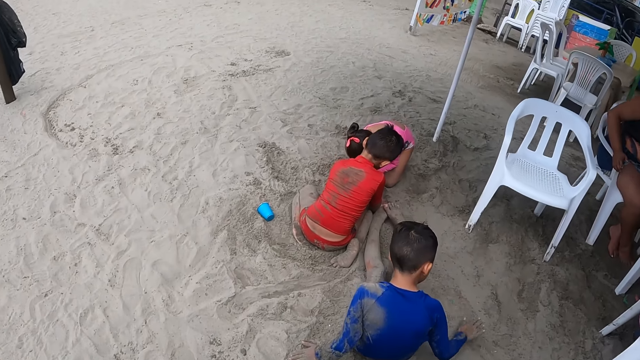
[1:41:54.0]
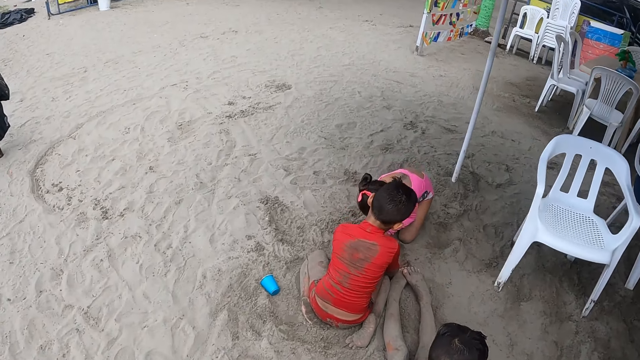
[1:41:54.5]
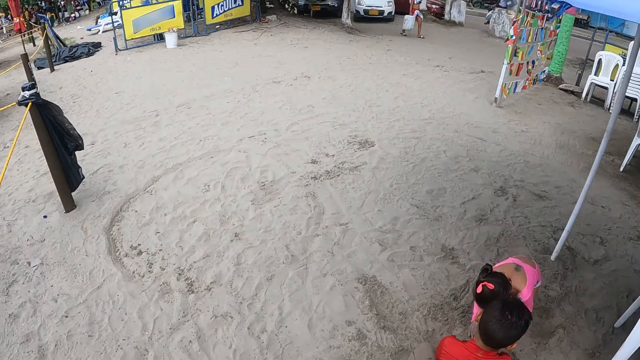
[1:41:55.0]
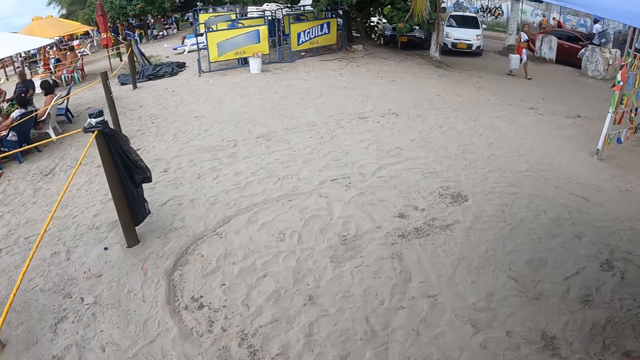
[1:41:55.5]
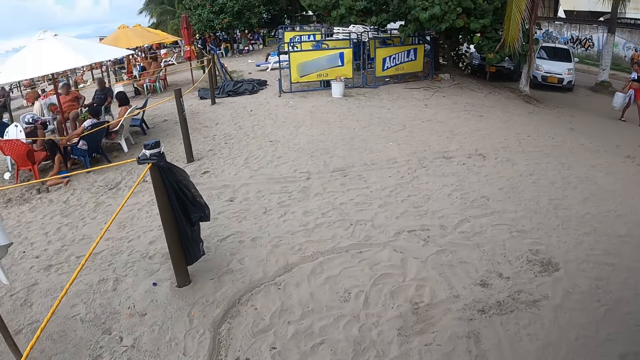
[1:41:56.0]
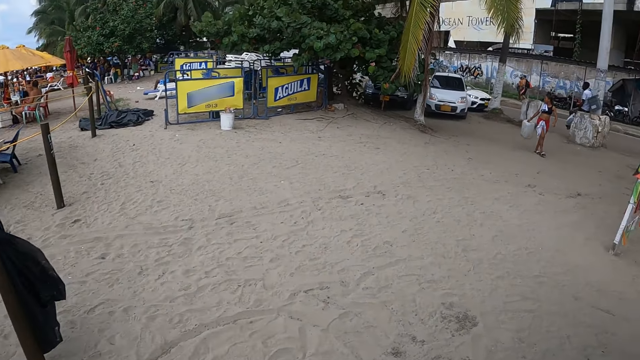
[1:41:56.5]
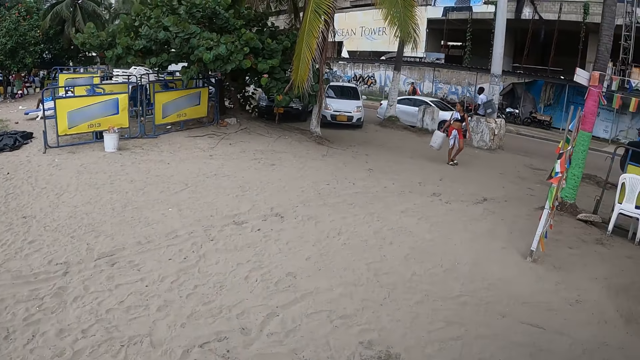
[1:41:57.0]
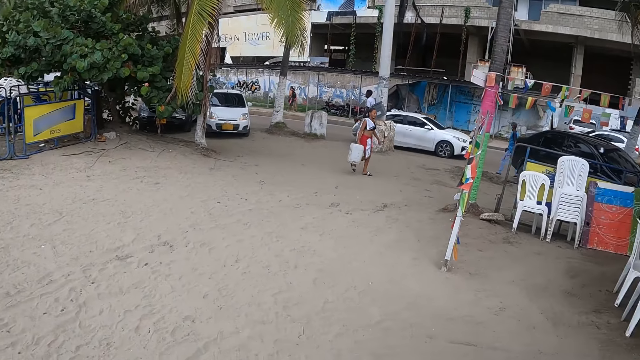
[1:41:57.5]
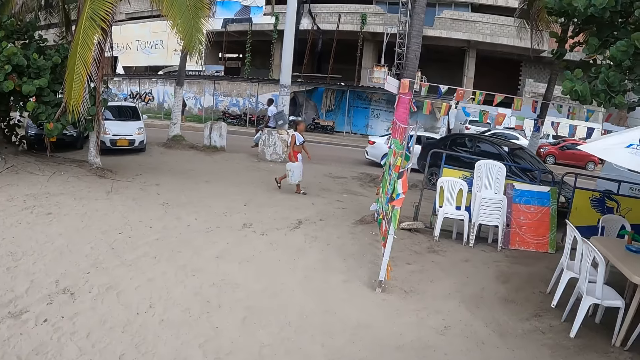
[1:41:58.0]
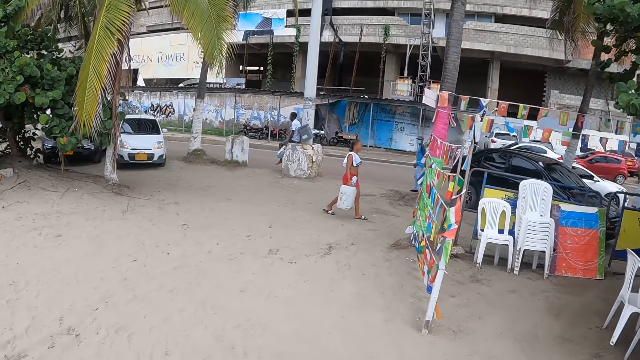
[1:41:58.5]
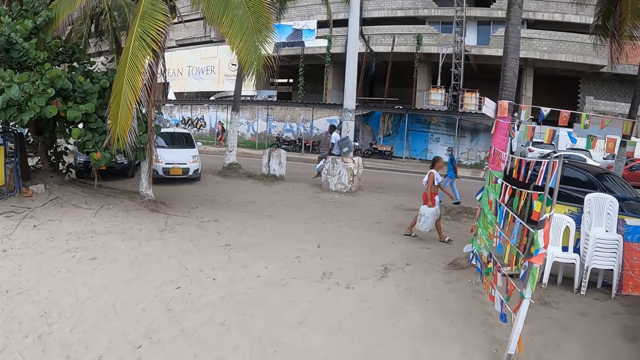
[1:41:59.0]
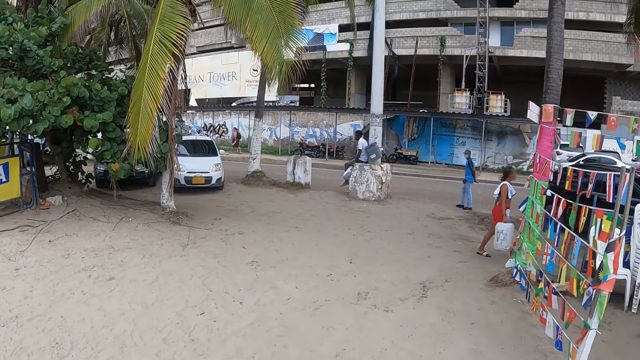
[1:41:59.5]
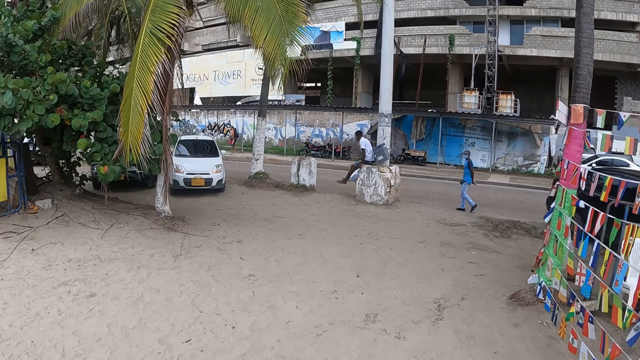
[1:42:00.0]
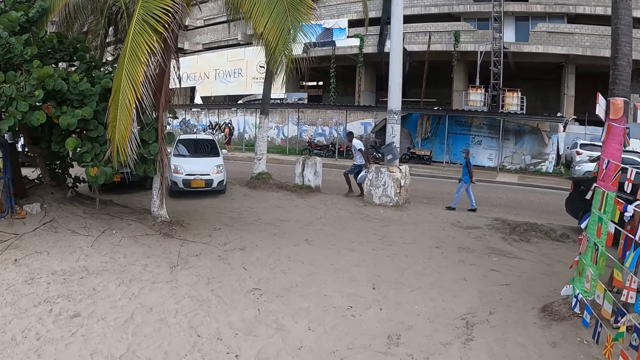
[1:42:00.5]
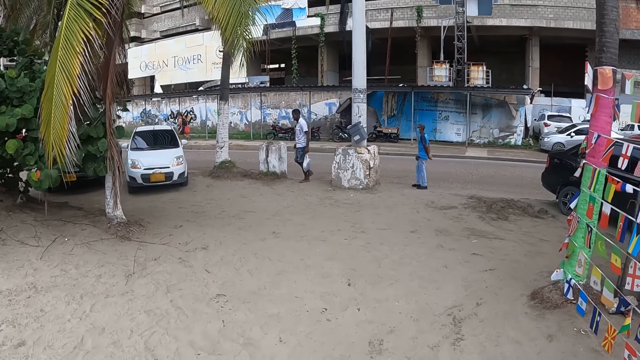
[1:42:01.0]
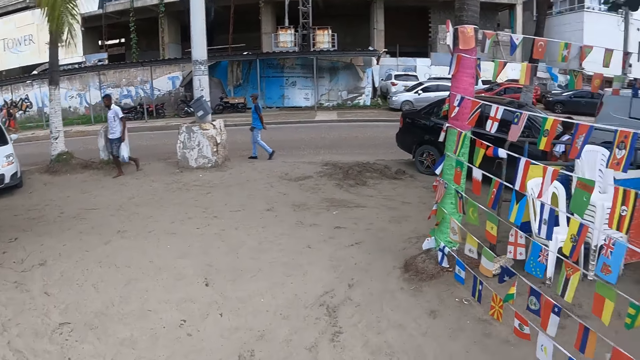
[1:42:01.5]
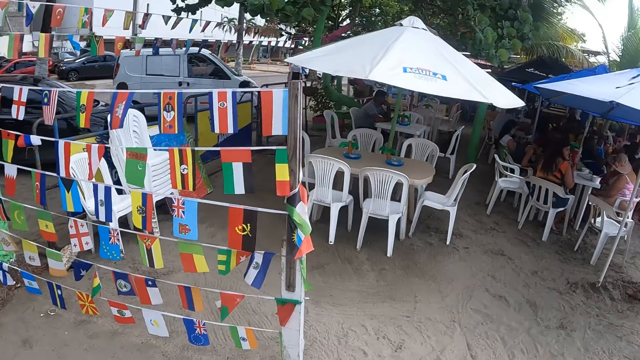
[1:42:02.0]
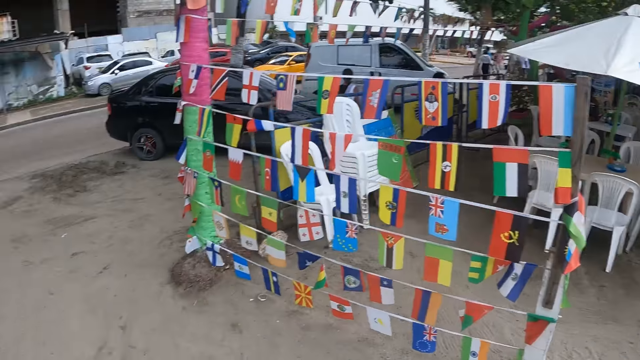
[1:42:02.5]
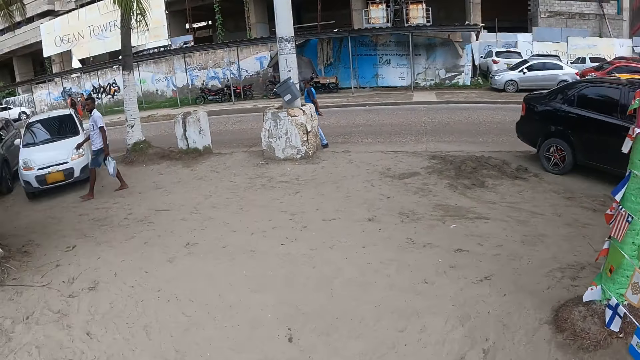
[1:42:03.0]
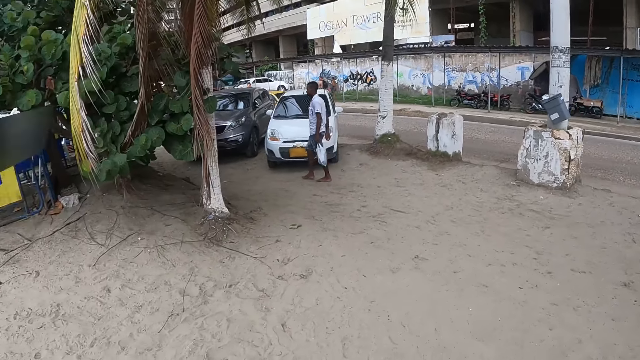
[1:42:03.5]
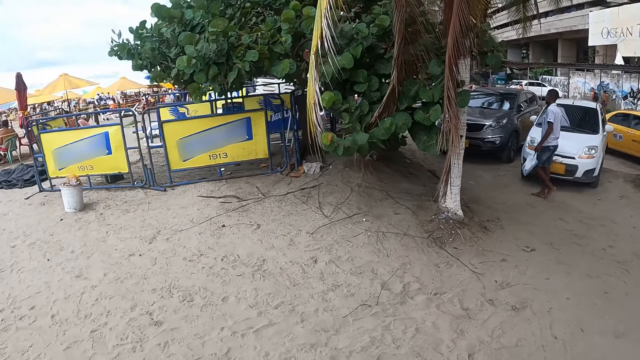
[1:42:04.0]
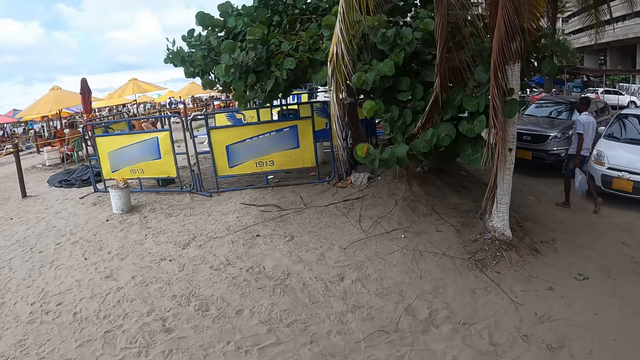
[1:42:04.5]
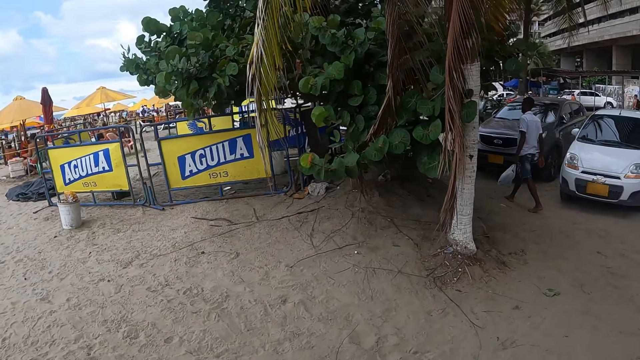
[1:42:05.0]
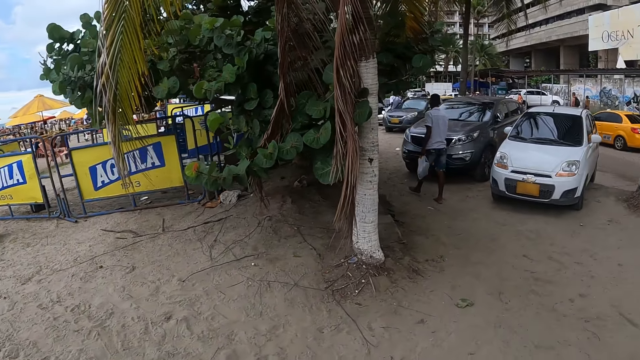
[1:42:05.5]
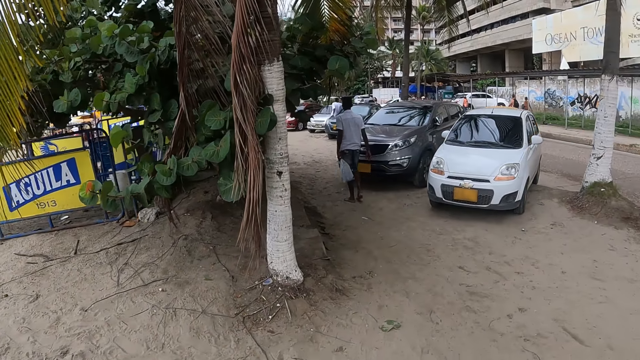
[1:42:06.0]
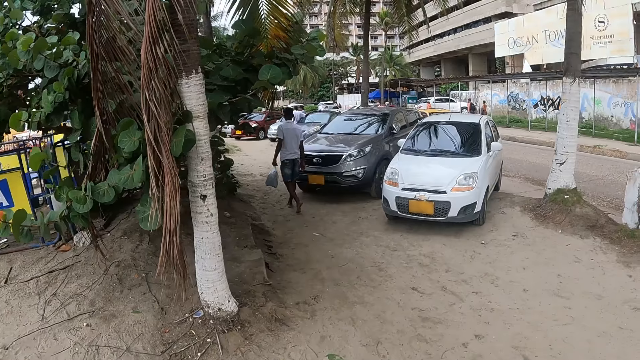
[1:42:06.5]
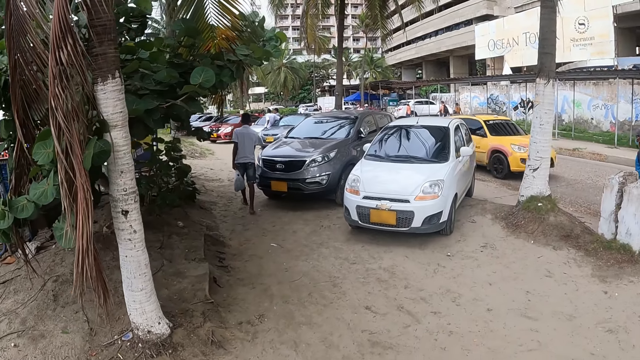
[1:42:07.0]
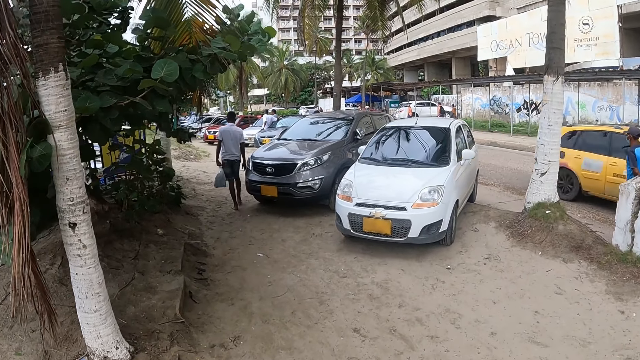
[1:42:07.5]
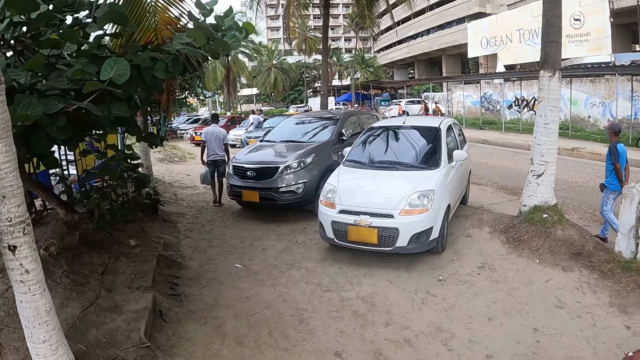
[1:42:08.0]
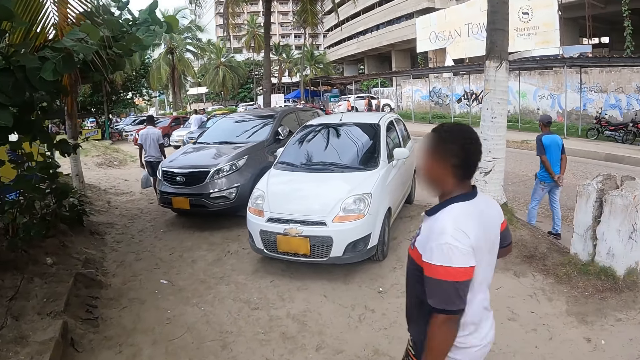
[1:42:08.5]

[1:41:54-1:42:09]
The camera wearer looks around. They look around again. They walk around. They look around repeatedly. They walk around.

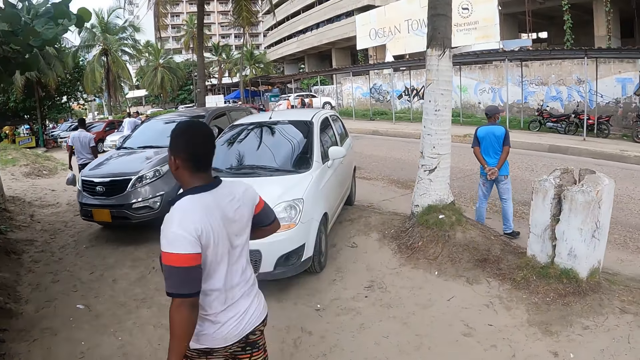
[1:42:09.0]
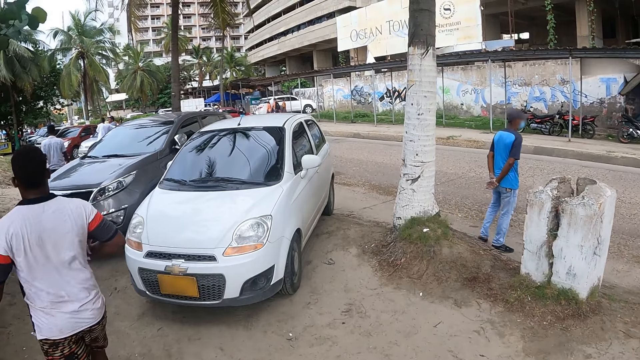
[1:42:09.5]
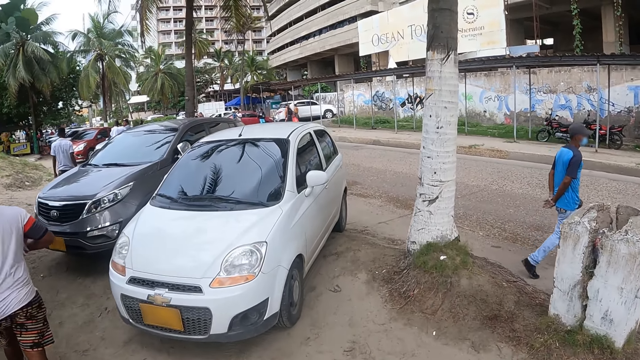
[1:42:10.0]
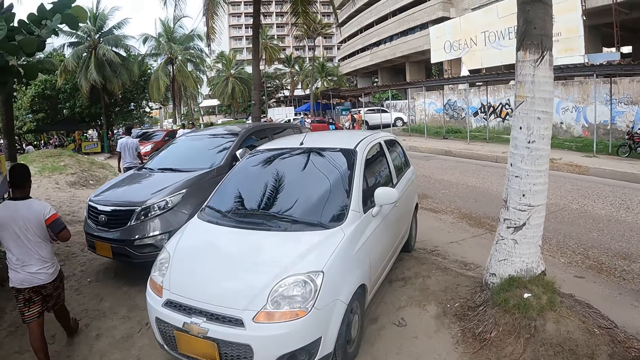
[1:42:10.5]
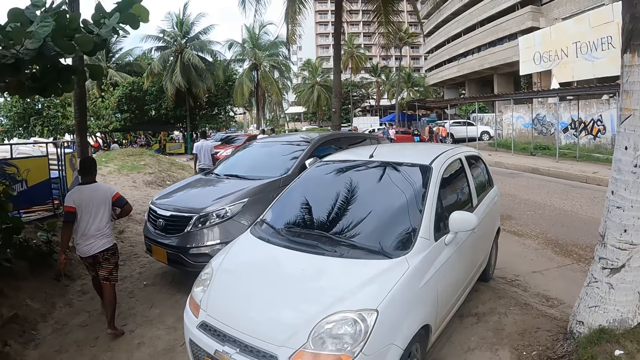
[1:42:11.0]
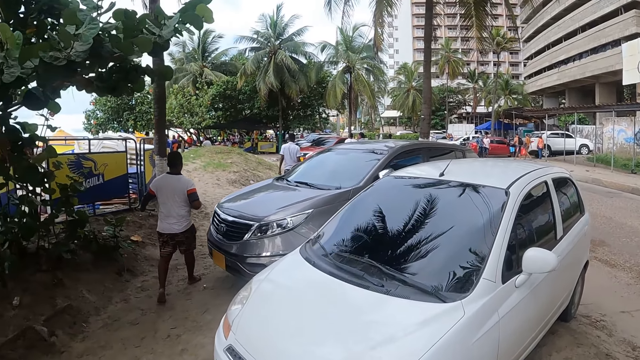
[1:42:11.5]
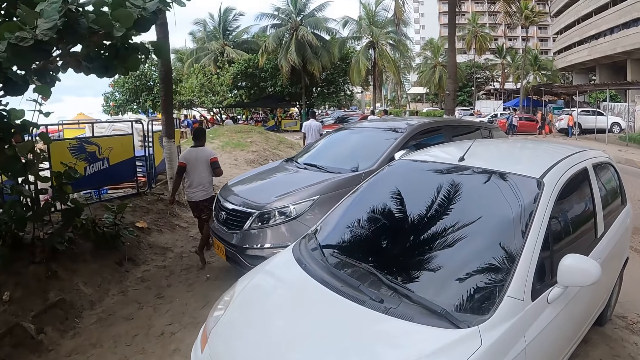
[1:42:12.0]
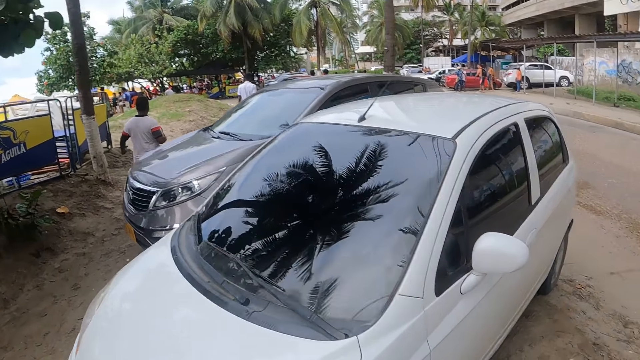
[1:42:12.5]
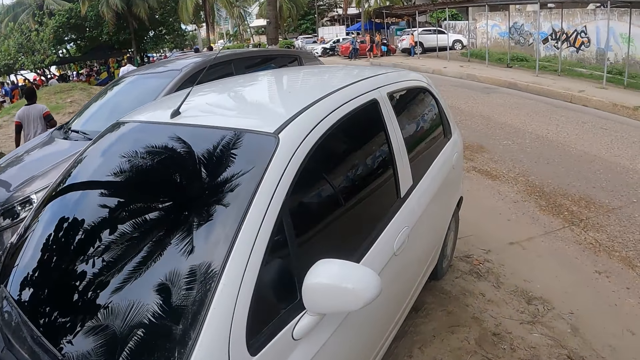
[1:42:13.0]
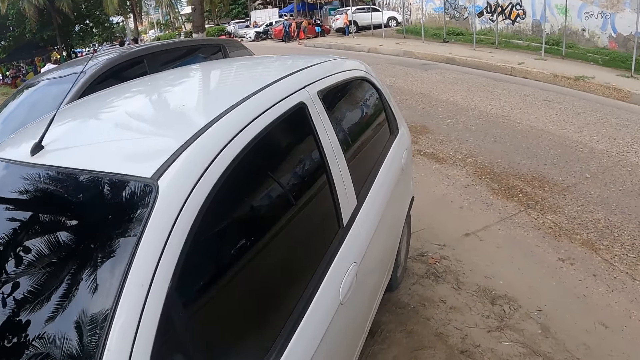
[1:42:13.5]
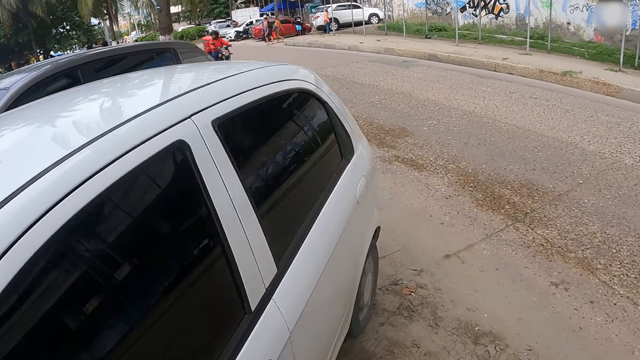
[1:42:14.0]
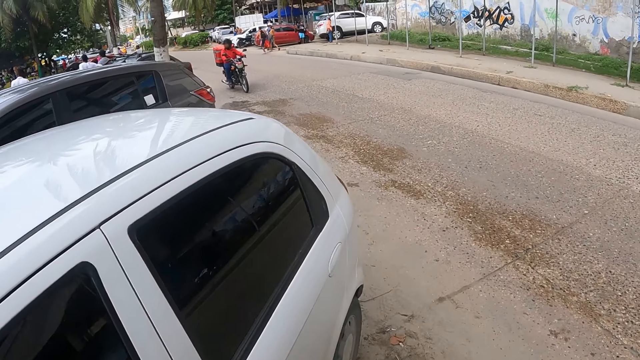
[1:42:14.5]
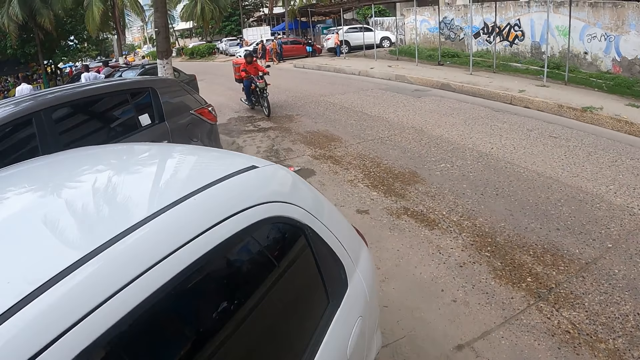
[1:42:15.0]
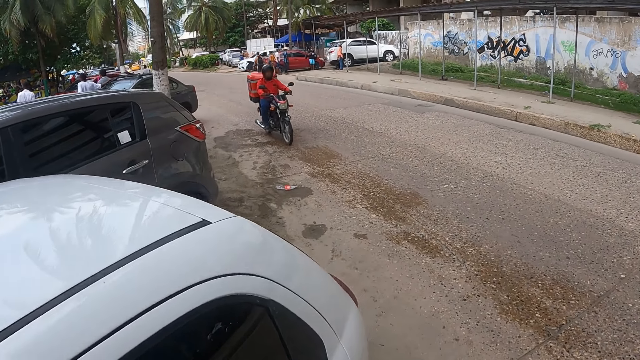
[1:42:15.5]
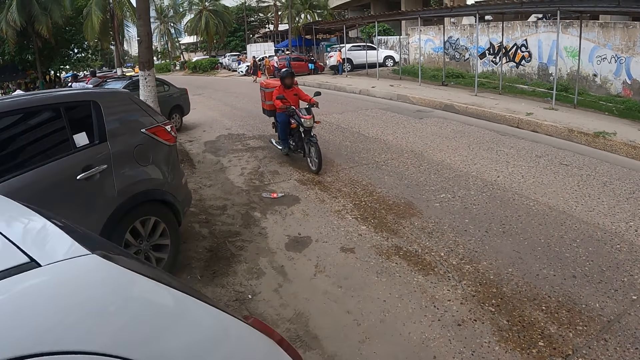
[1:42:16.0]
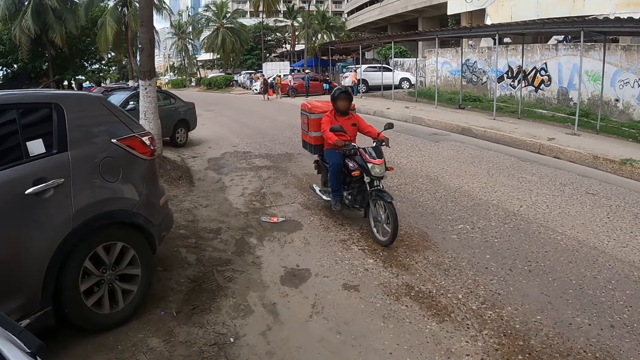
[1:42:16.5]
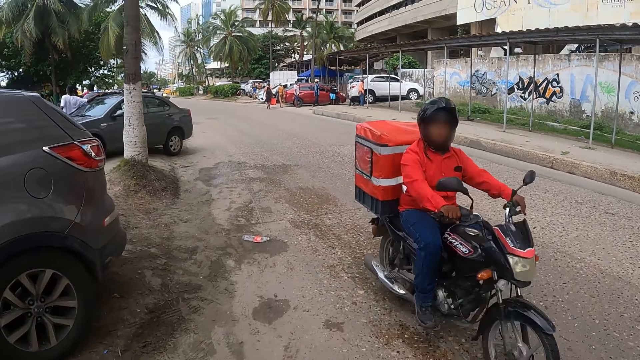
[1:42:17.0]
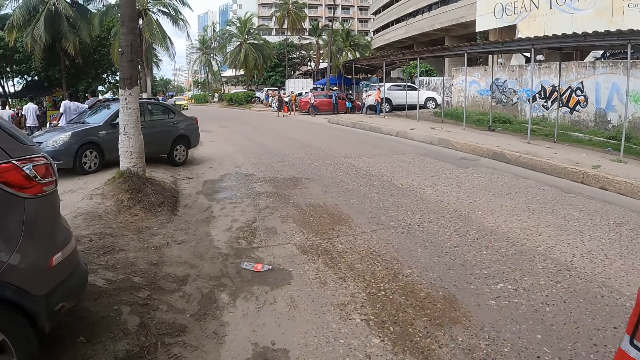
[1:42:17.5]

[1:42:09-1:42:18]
The camera wearer walks along the road.
